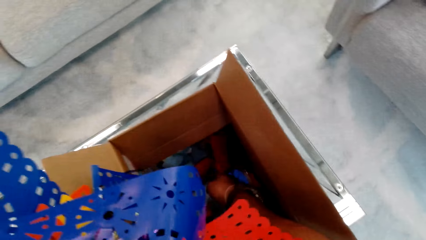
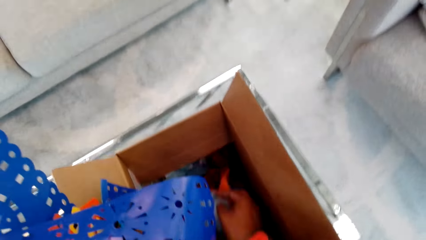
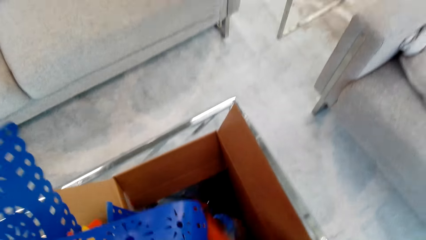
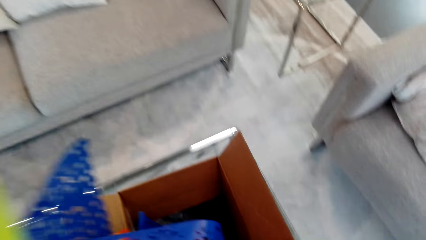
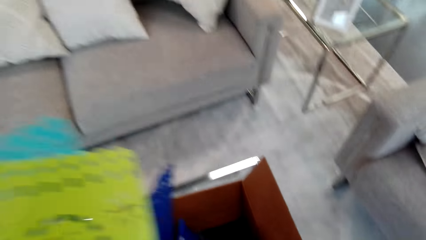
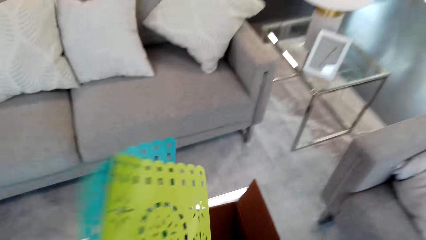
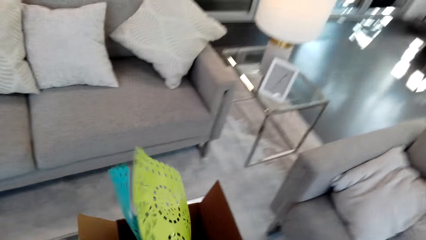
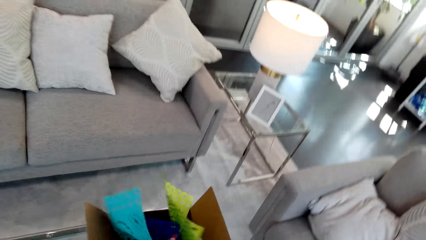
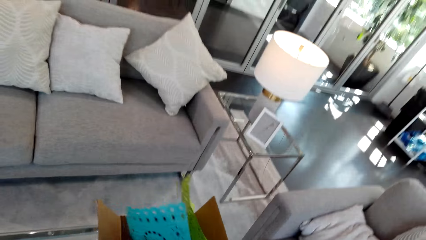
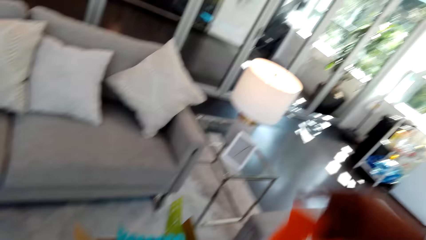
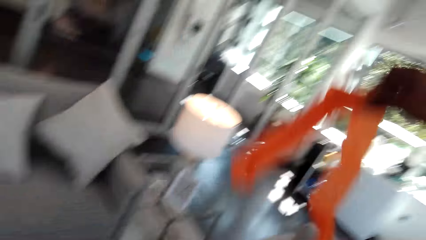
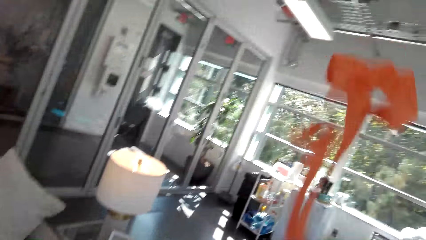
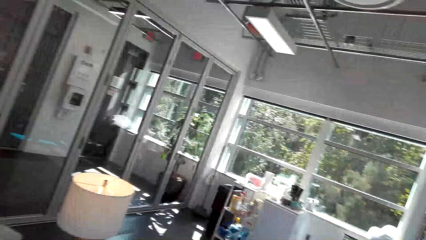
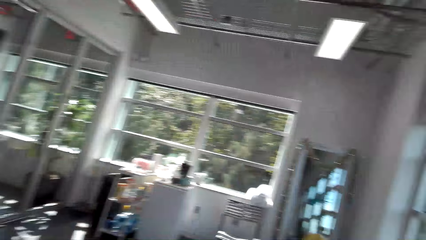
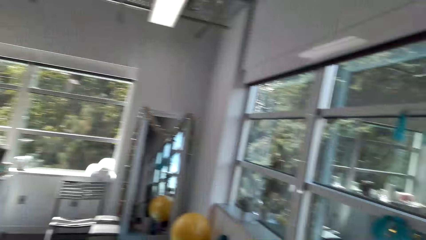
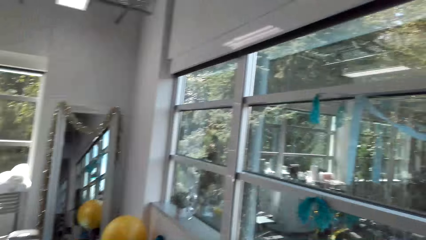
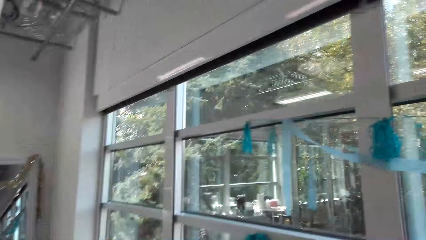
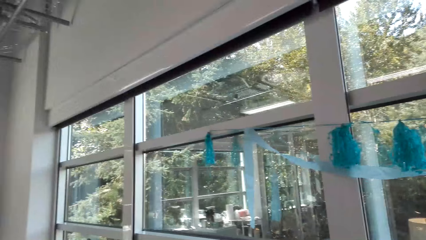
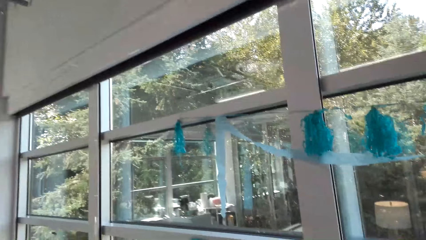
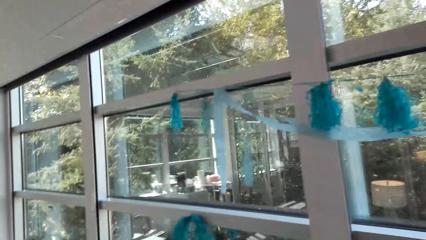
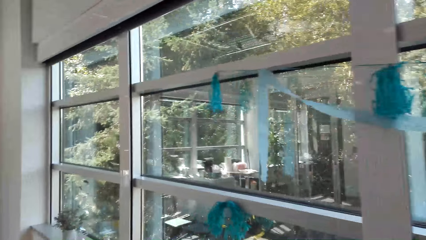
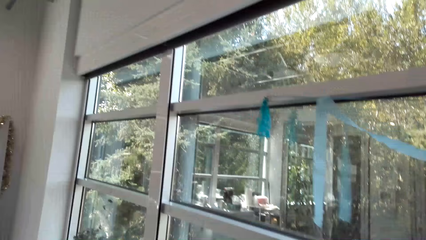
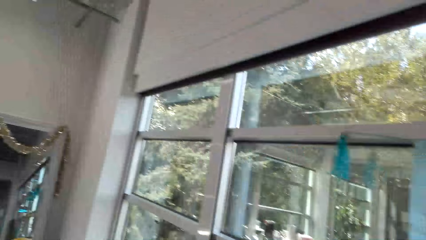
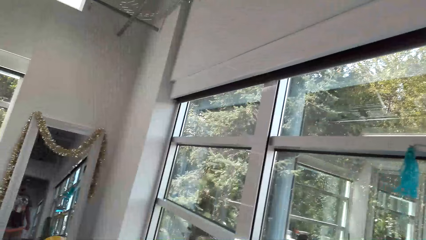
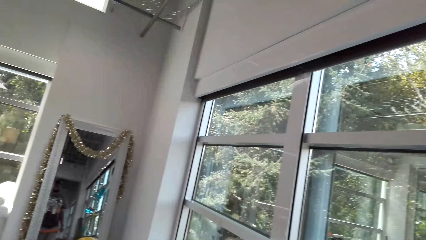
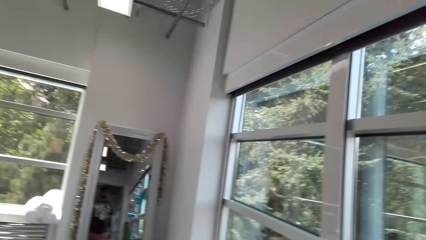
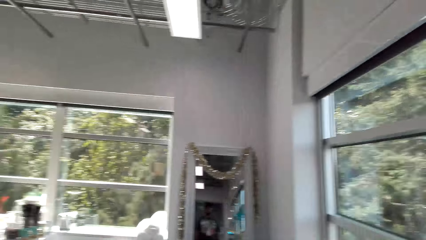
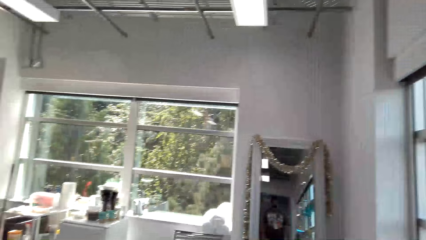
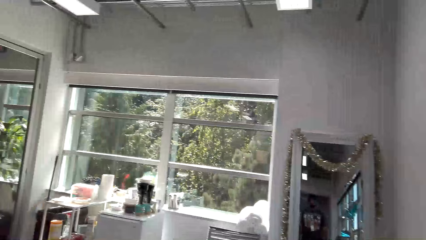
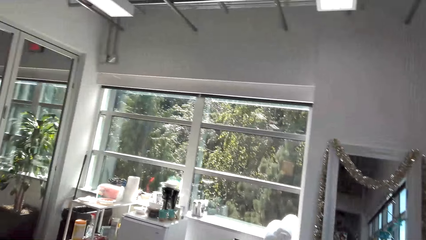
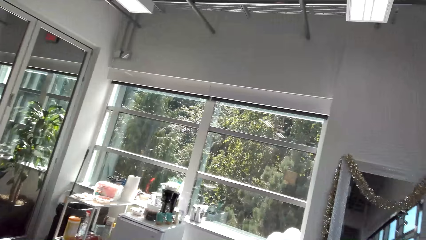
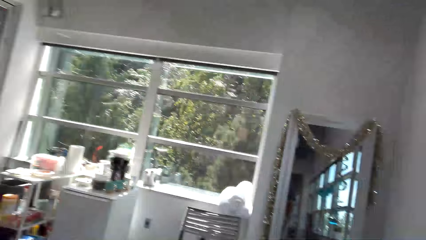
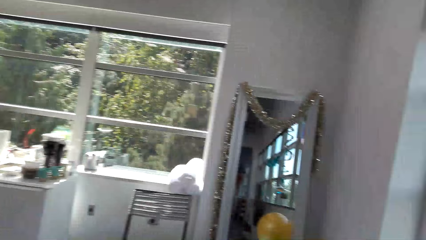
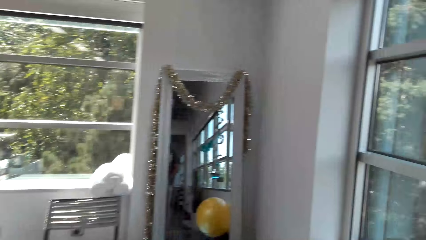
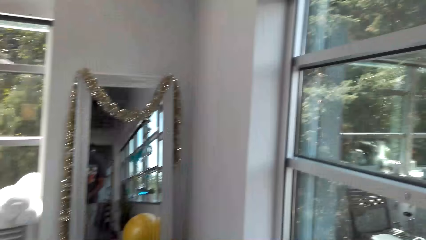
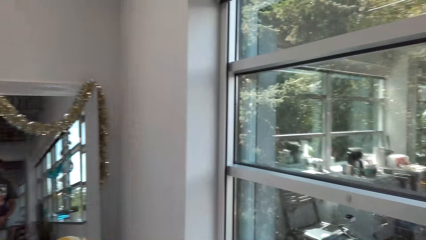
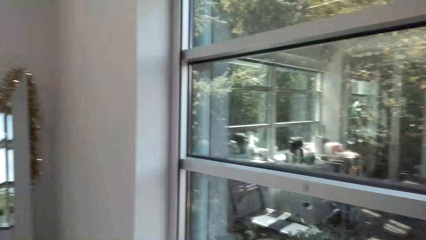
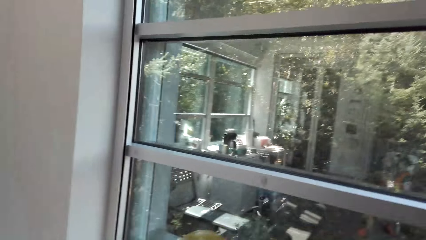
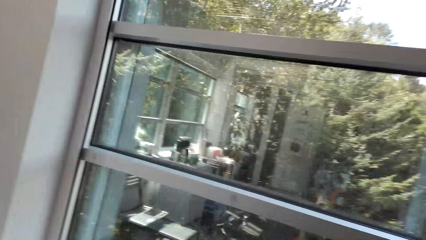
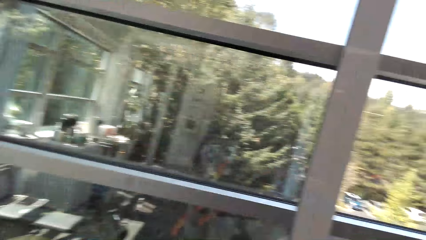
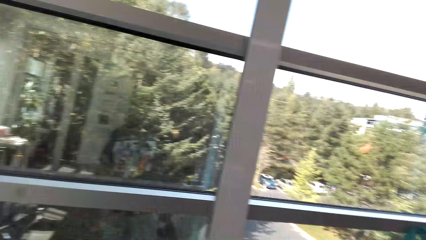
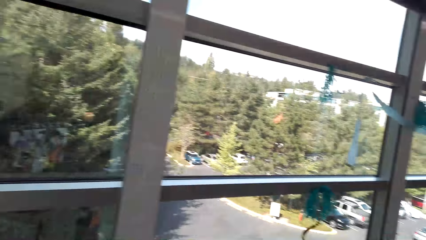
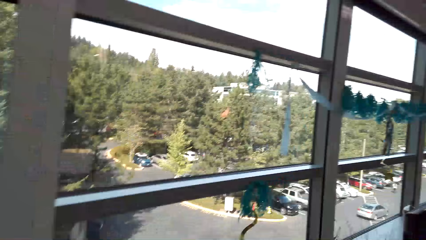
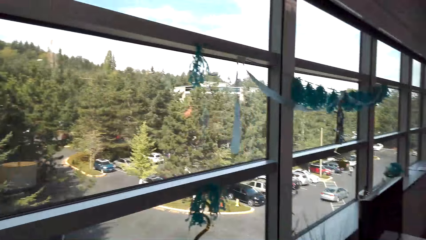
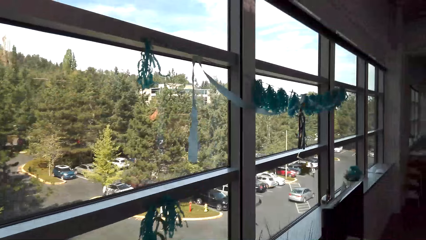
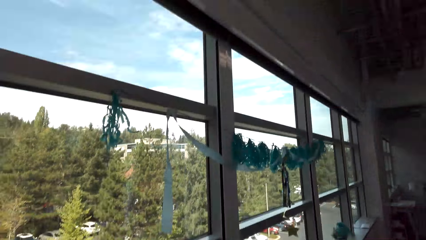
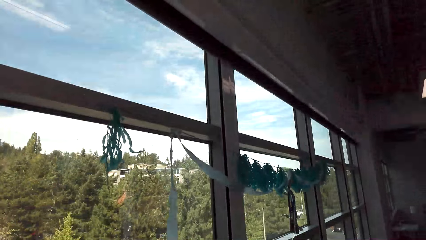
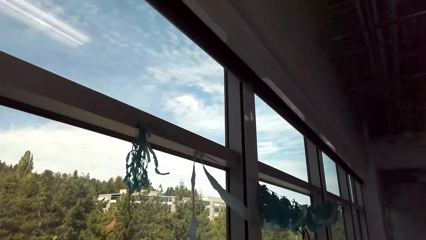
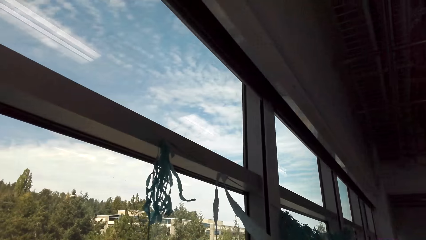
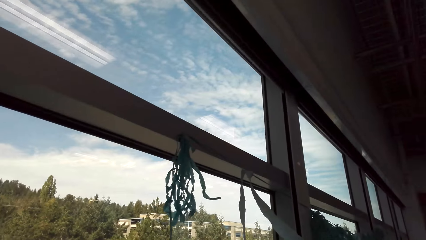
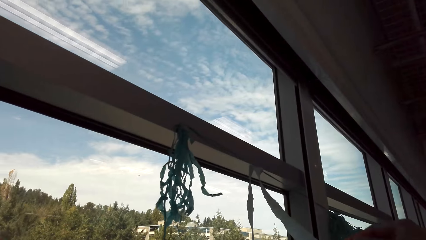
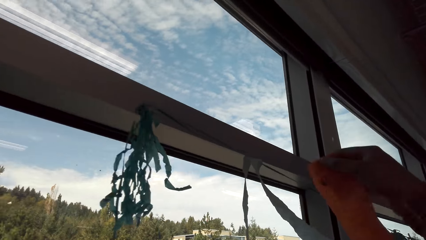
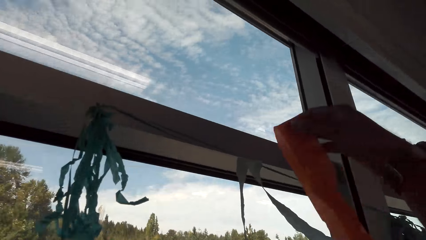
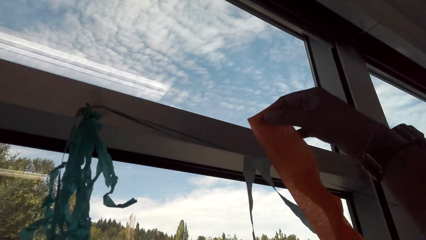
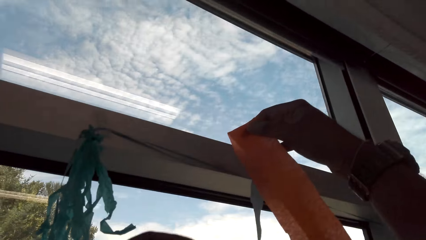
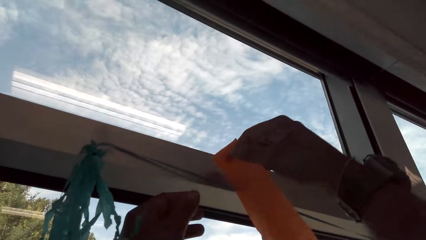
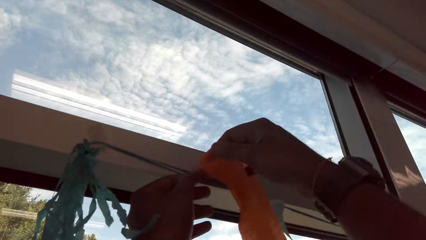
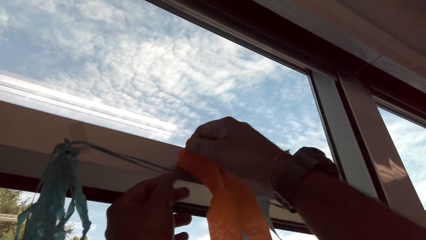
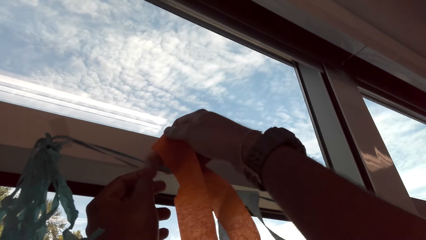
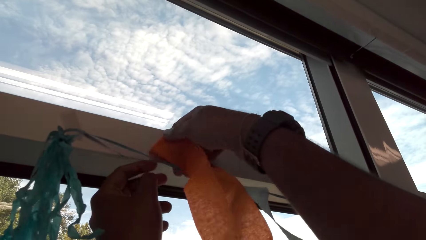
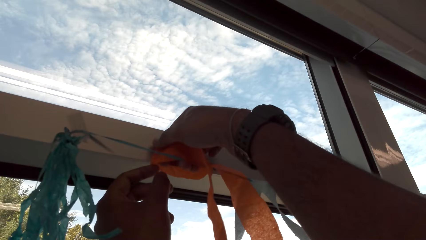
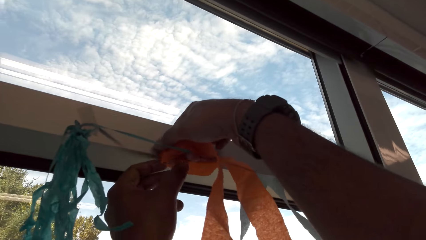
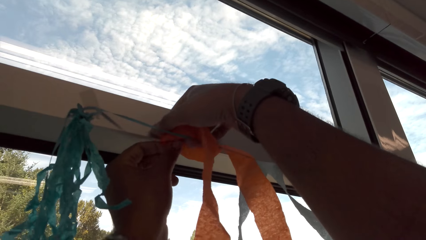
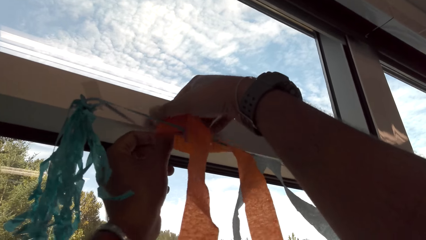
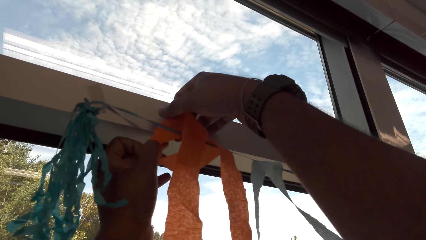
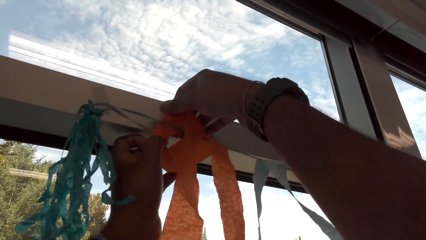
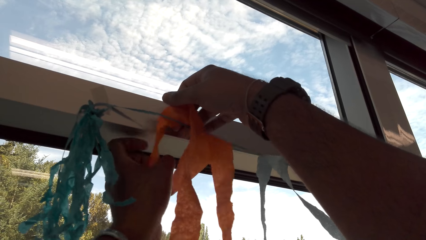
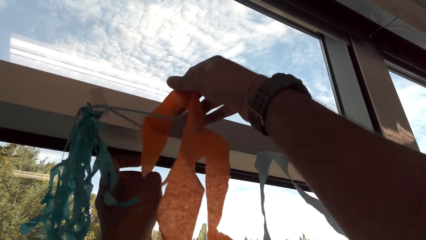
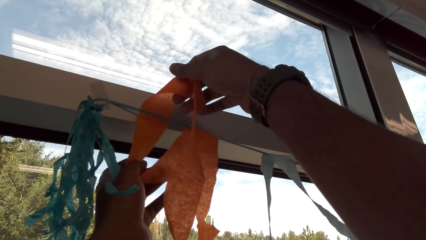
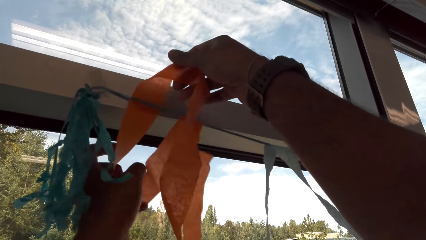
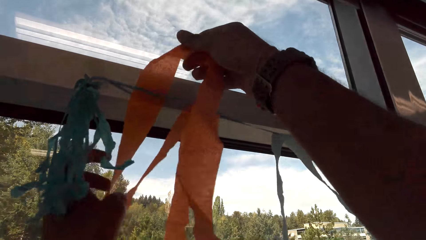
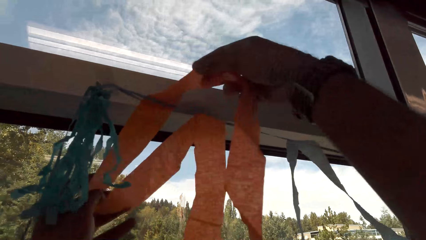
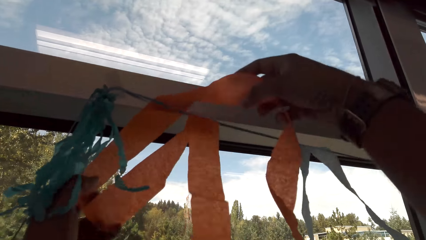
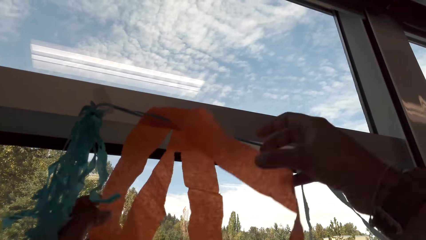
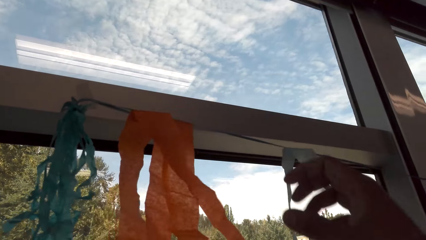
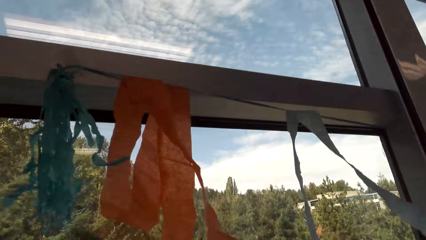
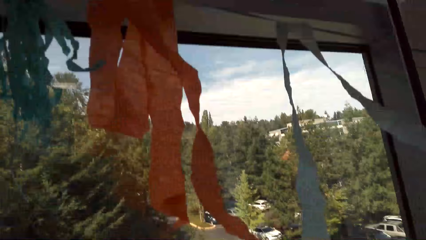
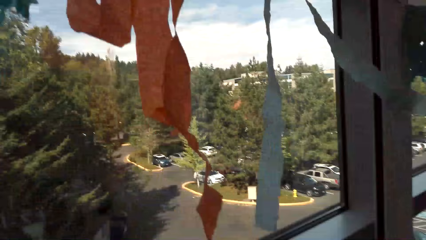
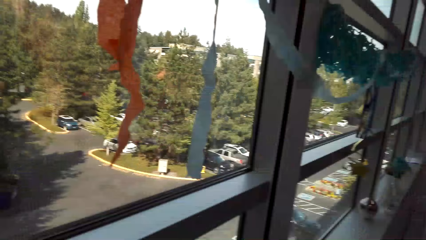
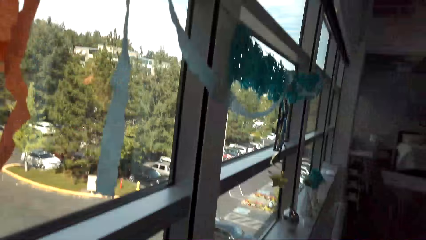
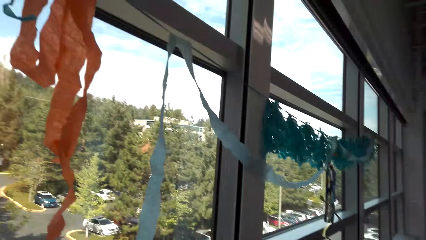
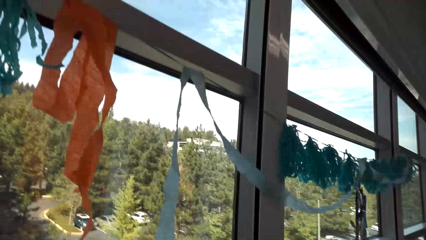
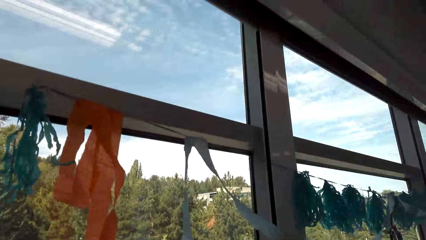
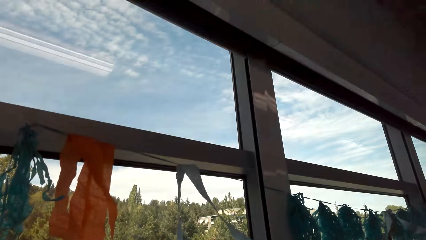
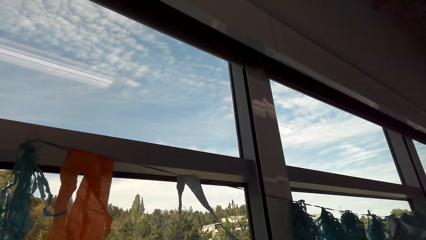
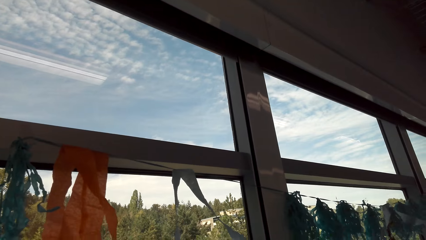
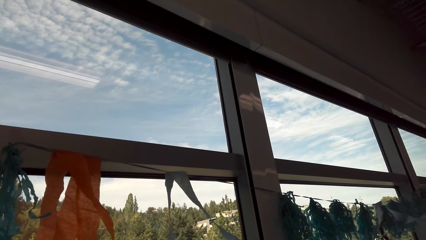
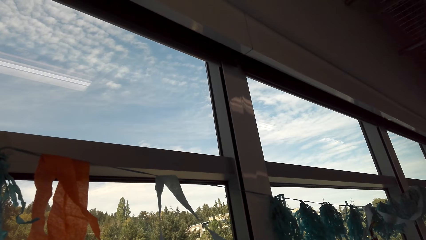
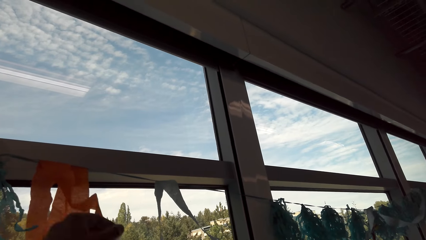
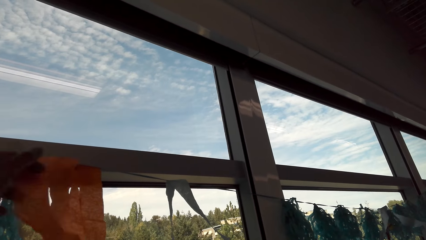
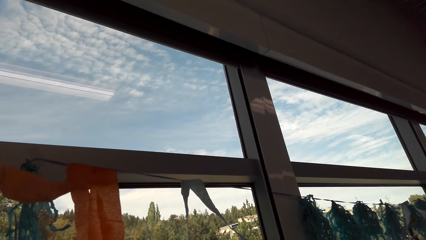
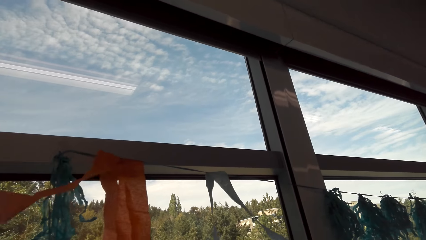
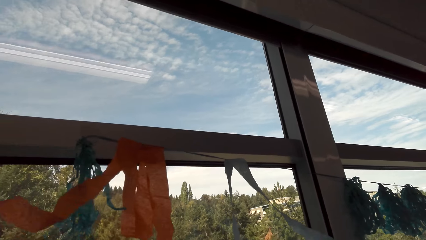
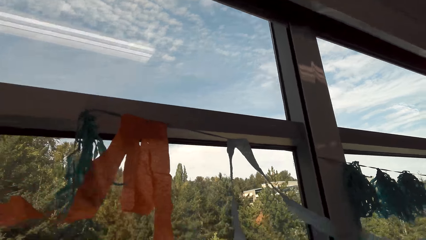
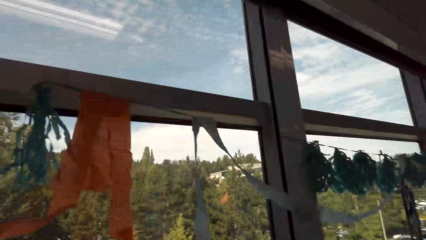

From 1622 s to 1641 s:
The camera wearer picks the decorating material. They walk. They fix the decorating materials in the wall.
